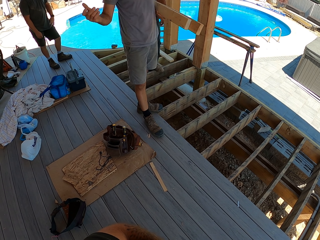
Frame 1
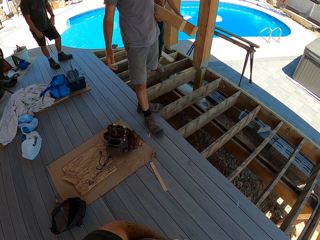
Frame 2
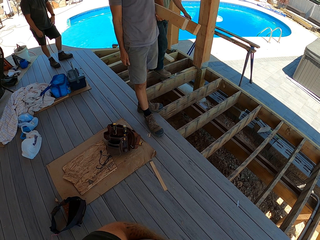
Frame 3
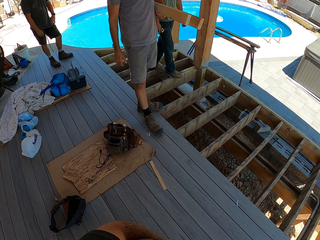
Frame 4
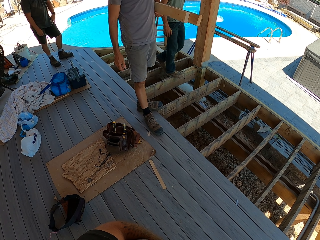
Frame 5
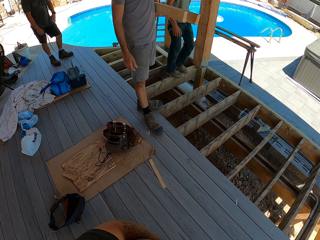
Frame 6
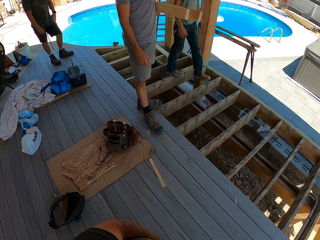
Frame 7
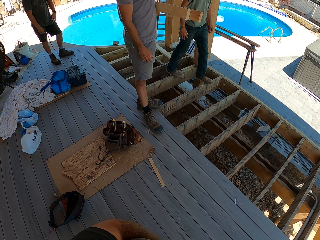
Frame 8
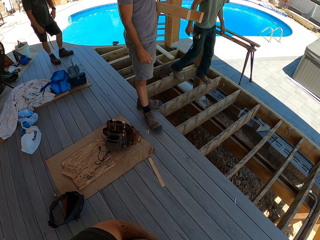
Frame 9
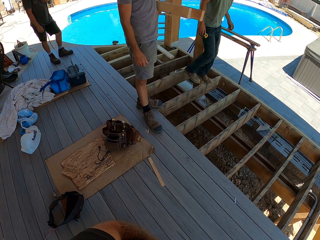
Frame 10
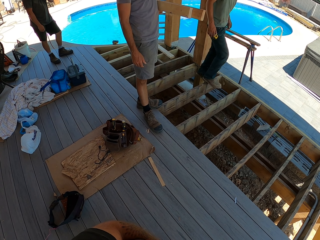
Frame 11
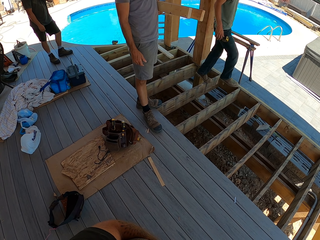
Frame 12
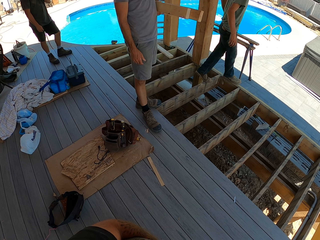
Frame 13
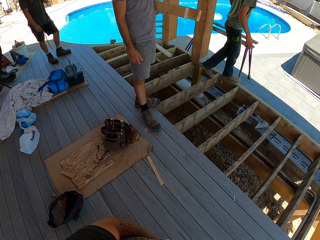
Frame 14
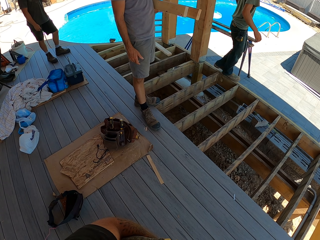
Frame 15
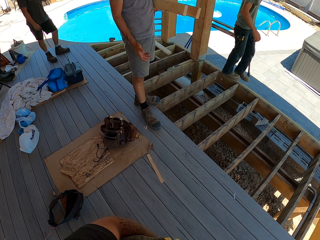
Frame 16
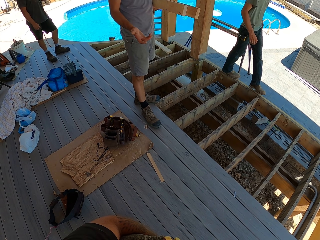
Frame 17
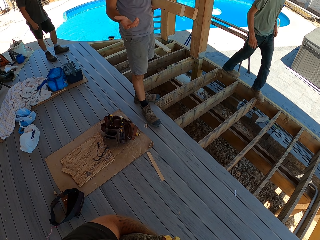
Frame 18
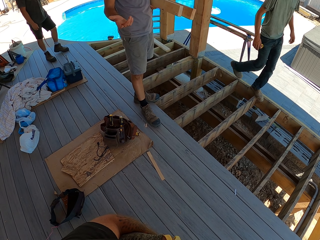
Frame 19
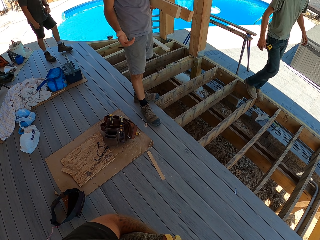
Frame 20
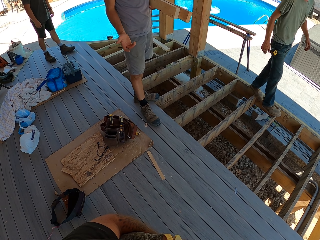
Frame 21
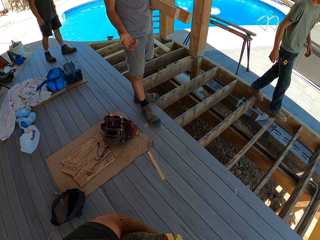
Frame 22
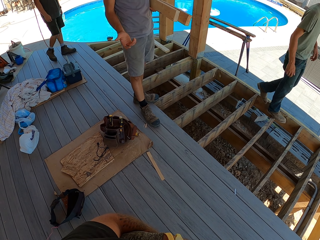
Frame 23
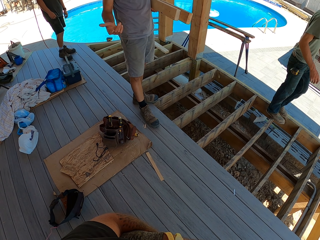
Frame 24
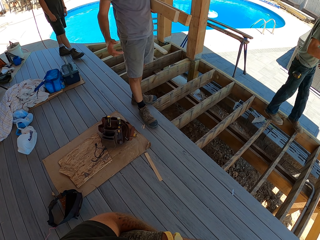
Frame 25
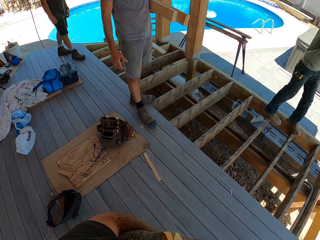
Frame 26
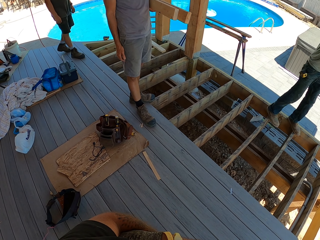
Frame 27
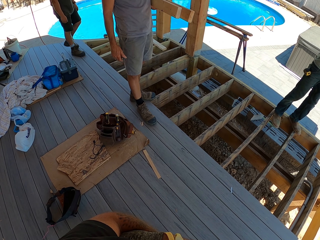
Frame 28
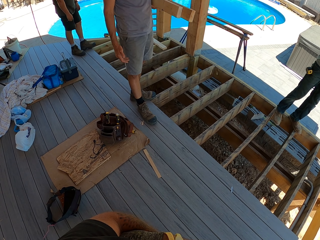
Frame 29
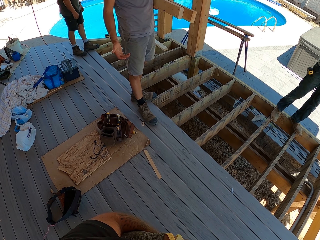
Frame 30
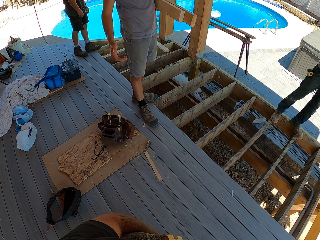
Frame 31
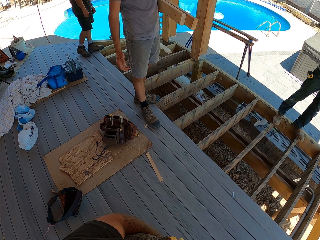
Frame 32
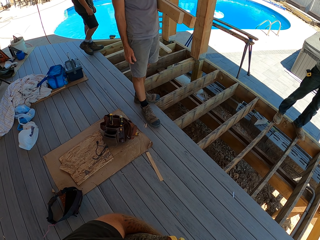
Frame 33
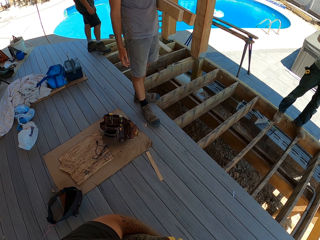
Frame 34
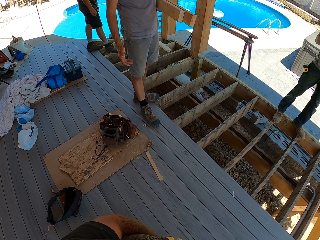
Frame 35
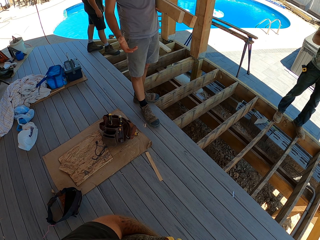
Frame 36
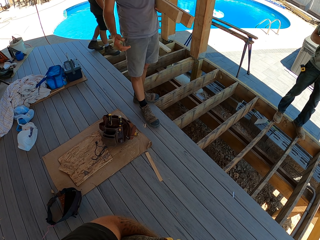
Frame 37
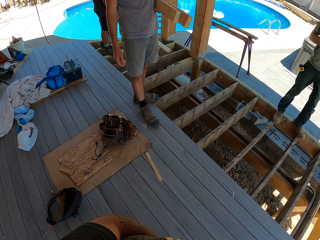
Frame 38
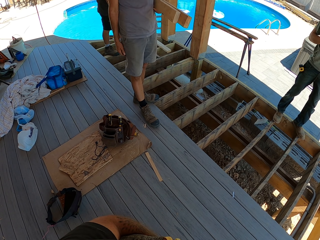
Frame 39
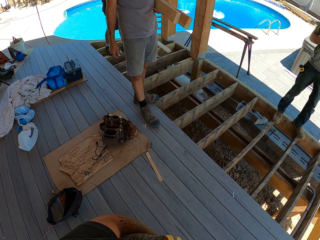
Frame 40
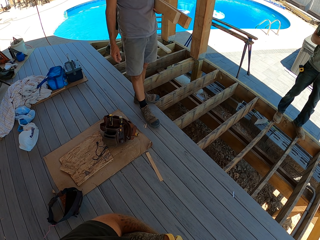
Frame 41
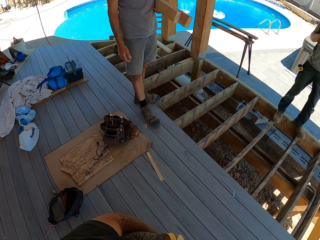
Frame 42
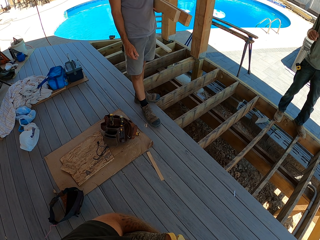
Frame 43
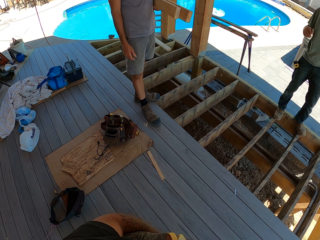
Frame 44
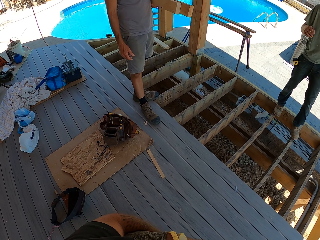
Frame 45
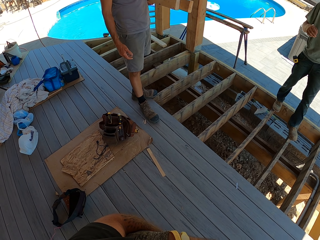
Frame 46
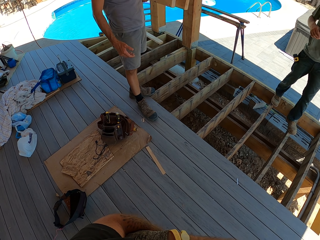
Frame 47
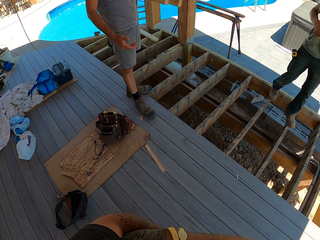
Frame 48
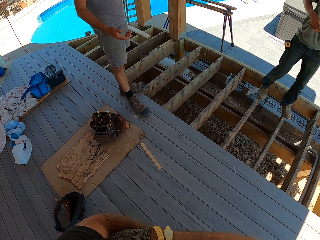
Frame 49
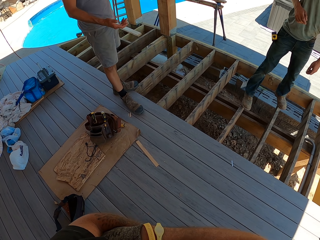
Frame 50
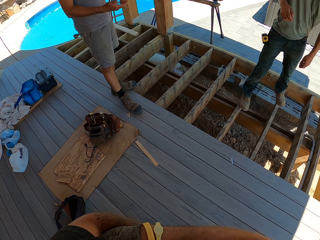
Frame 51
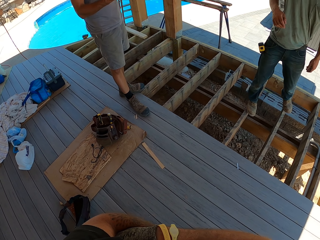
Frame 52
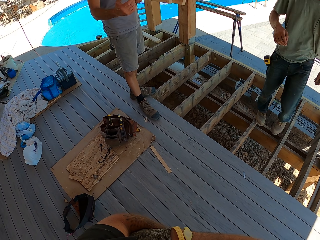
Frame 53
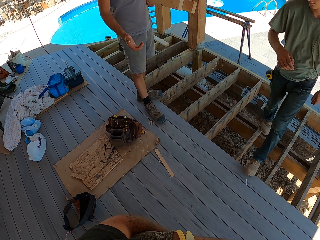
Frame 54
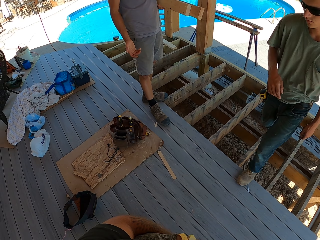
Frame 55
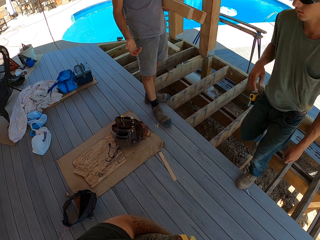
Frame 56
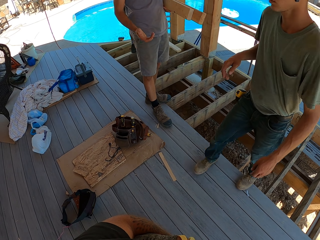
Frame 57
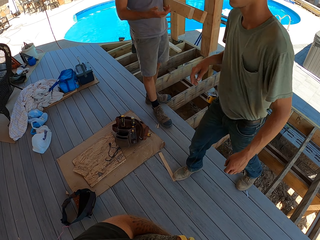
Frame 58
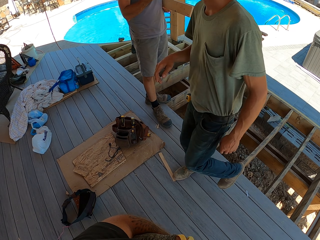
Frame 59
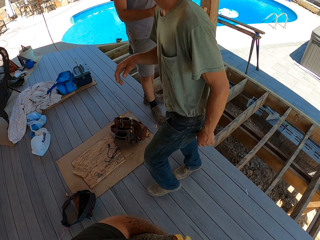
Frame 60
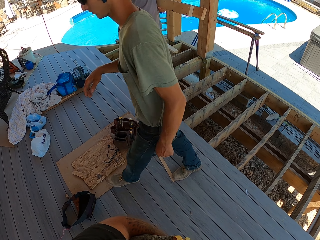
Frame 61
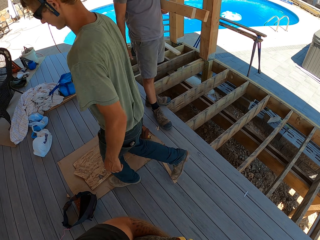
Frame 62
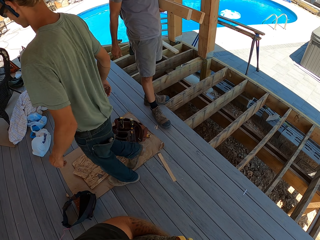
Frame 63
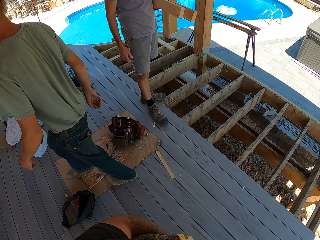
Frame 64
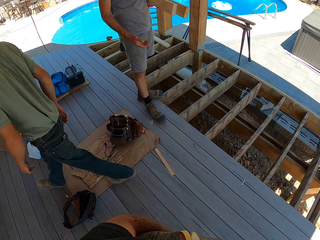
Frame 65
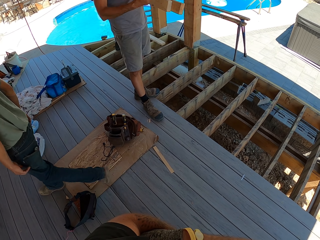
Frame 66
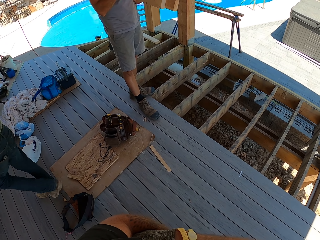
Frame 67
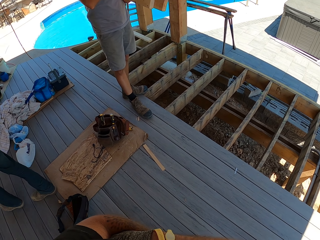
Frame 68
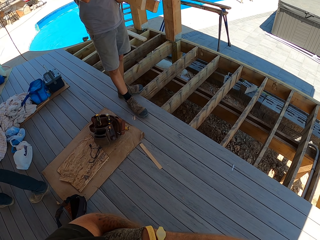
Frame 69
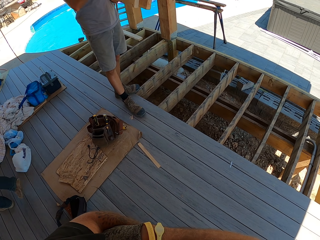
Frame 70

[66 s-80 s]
A man walks forward. Another man walks forward.

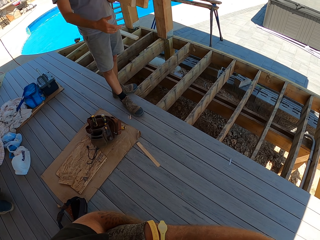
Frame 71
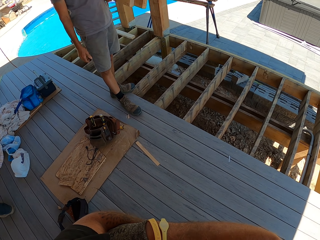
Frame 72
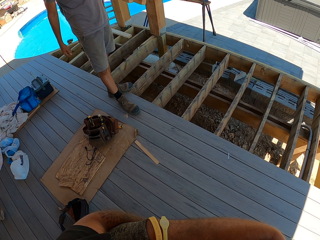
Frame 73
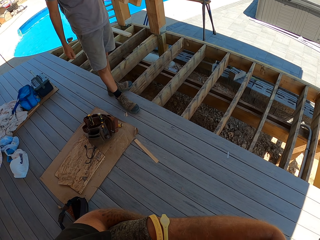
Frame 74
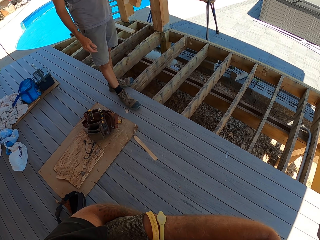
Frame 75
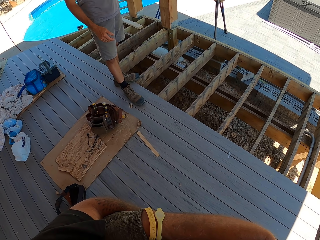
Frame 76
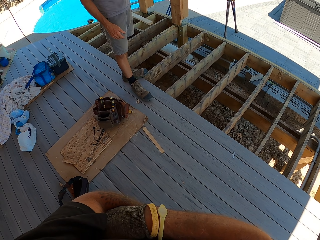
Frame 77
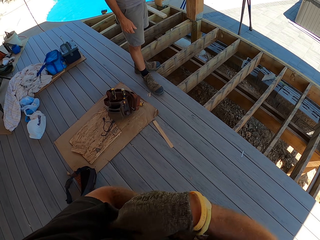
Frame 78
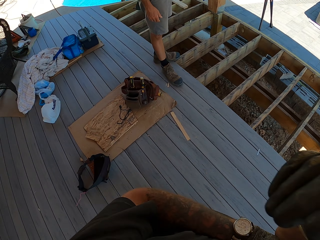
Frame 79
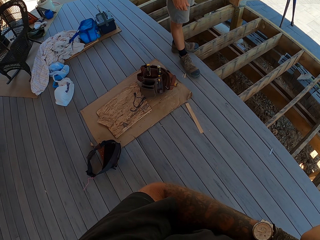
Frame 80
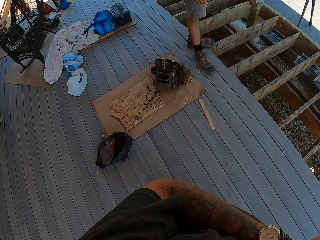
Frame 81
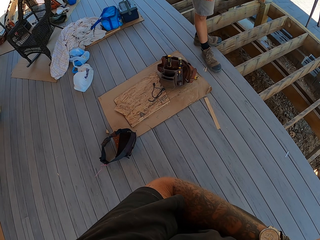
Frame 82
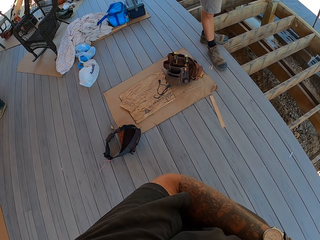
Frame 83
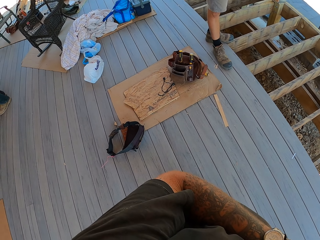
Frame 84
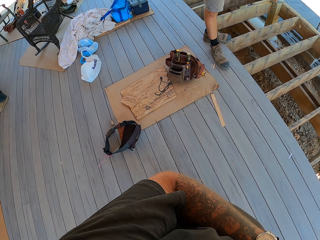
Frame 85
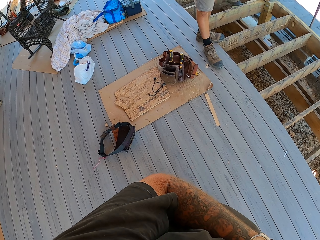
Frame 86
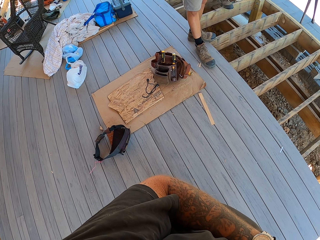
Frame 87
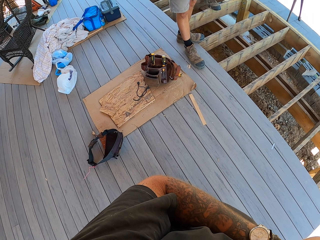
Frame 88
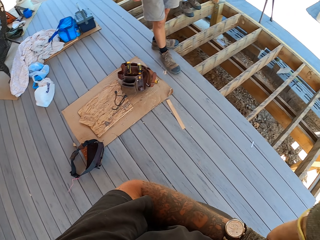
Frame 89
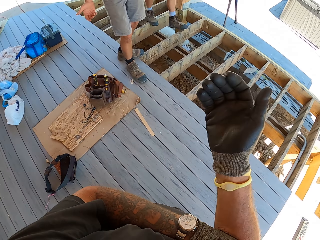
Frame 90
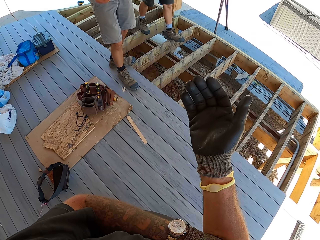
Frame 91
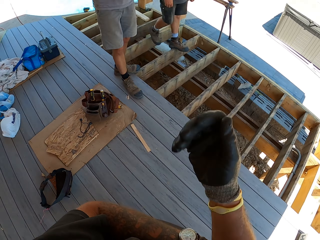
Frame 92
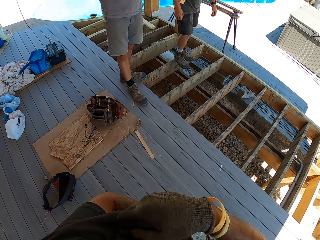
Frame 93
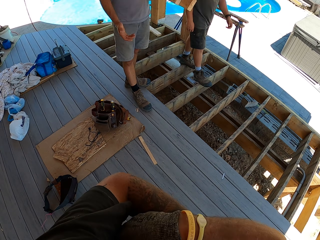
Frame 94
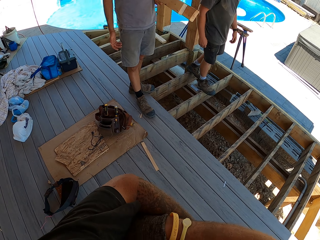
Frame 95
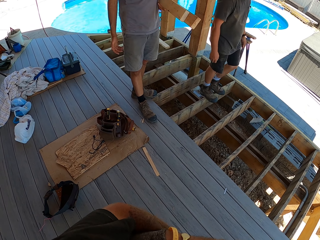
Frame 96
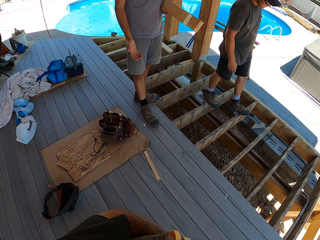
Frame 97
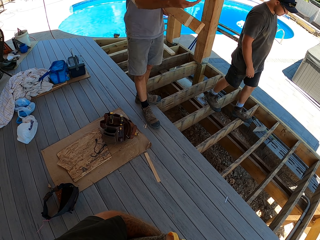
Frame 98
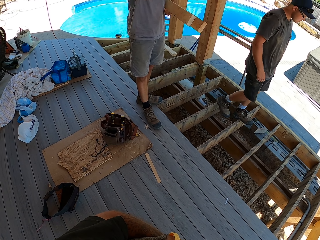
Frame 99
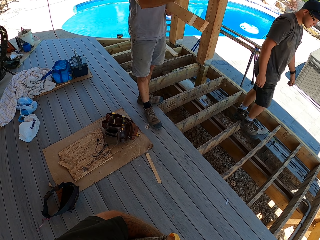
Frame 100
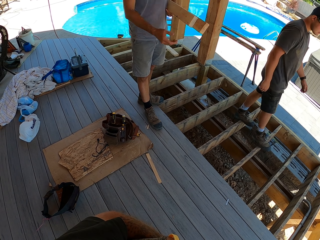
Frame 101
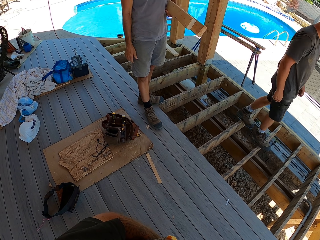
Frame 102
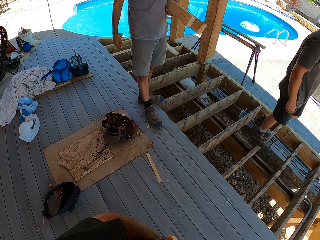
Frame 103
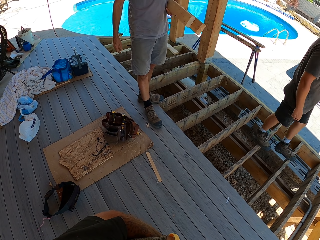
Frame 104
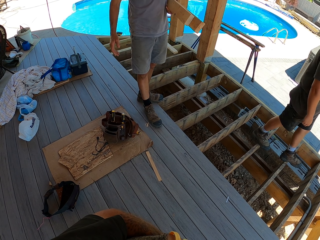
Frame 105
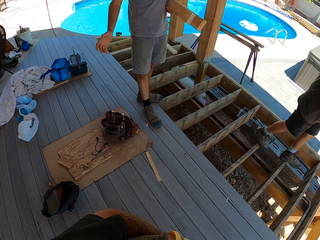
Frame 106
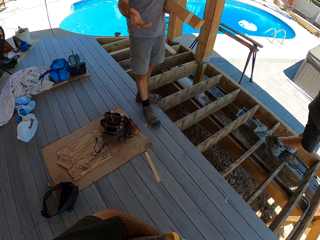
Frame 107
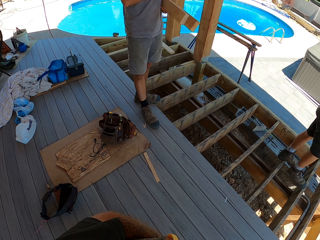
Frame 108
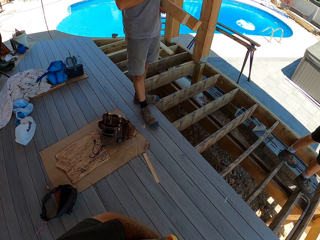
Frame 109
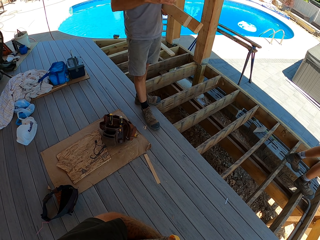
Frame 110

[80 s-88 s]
The camera wearer moves an arm. A man walks forward.
